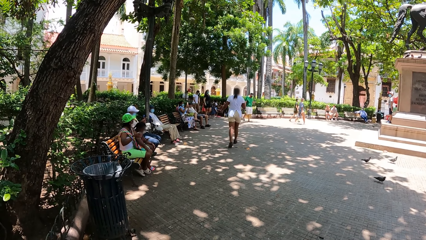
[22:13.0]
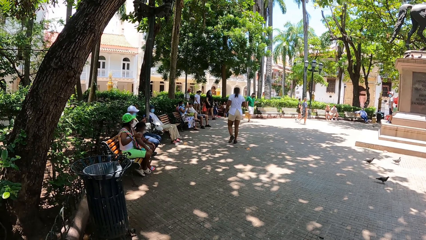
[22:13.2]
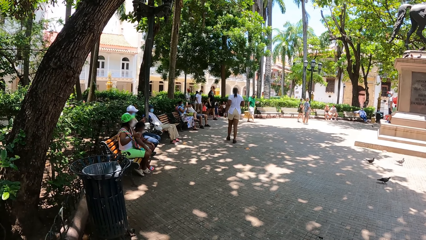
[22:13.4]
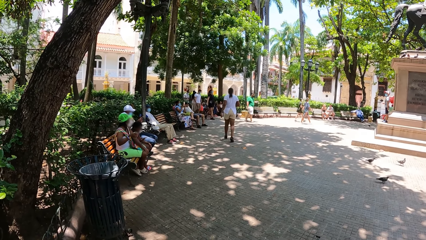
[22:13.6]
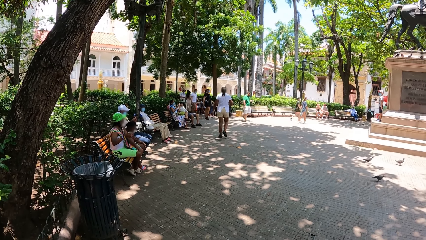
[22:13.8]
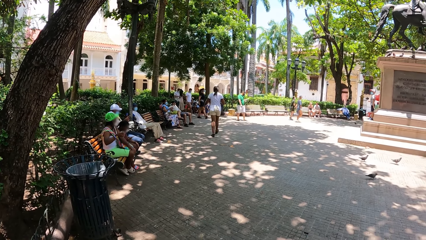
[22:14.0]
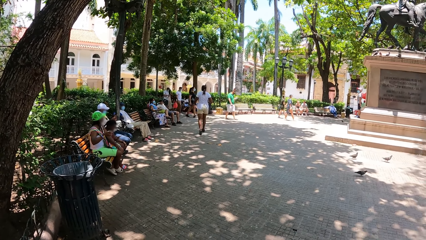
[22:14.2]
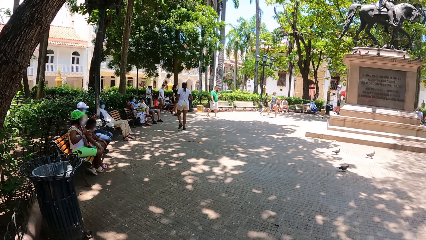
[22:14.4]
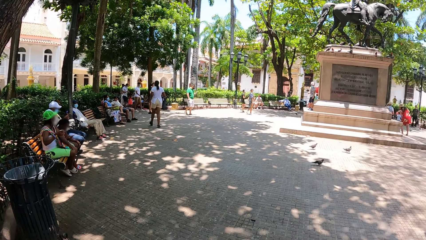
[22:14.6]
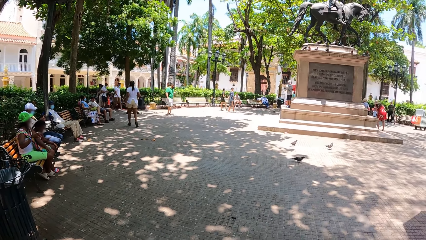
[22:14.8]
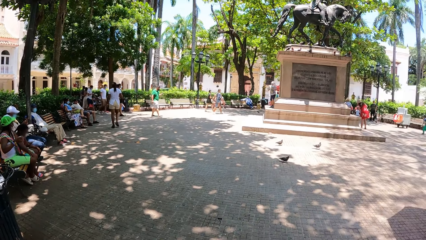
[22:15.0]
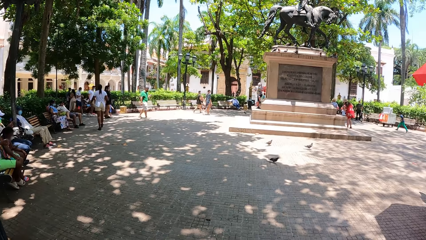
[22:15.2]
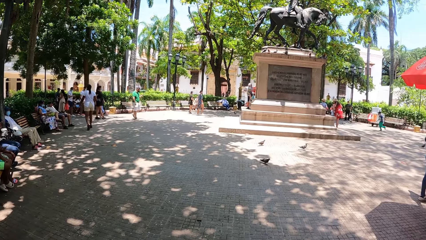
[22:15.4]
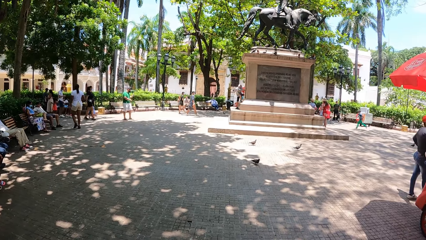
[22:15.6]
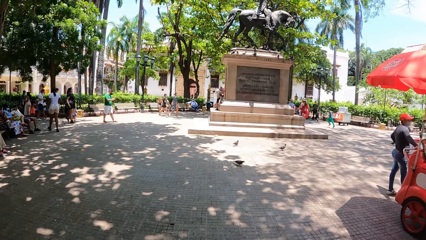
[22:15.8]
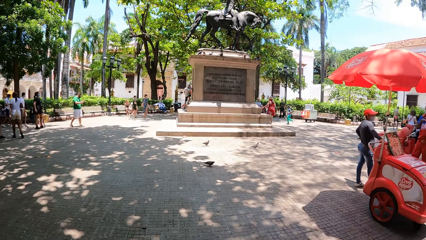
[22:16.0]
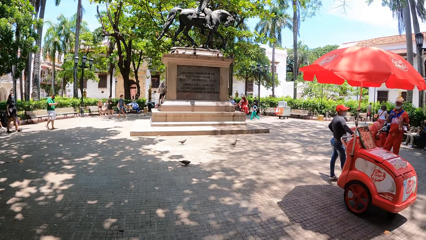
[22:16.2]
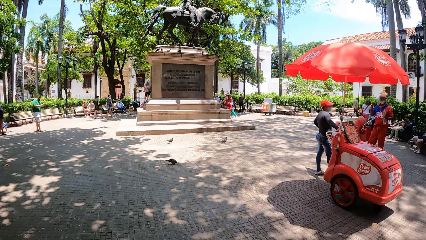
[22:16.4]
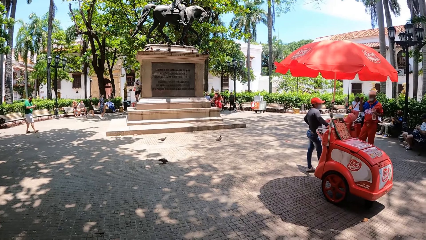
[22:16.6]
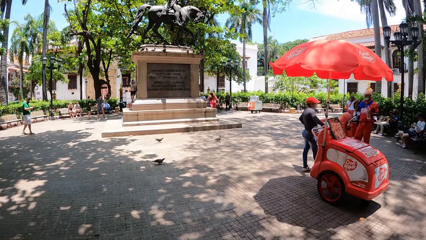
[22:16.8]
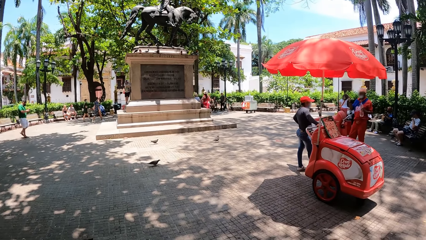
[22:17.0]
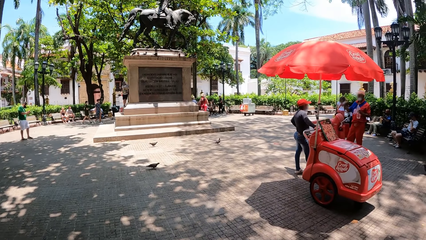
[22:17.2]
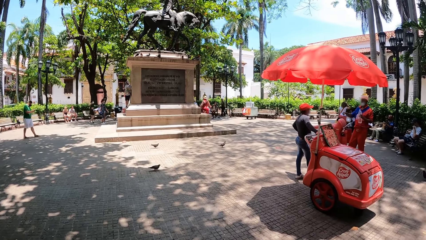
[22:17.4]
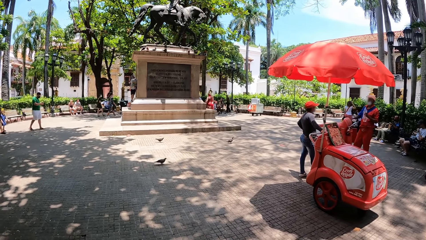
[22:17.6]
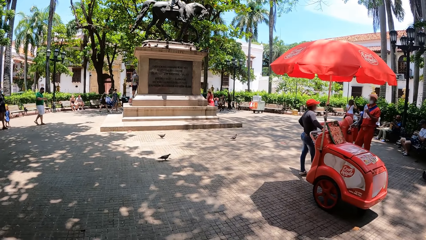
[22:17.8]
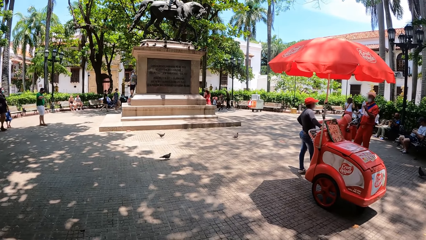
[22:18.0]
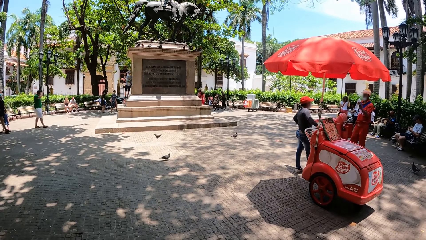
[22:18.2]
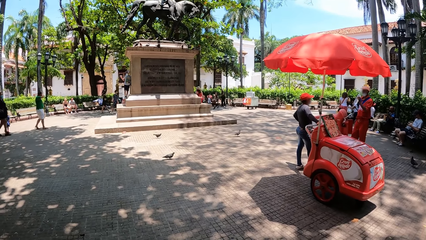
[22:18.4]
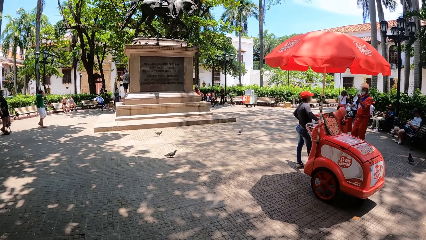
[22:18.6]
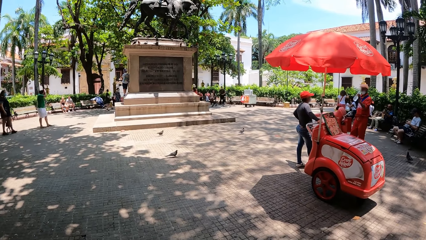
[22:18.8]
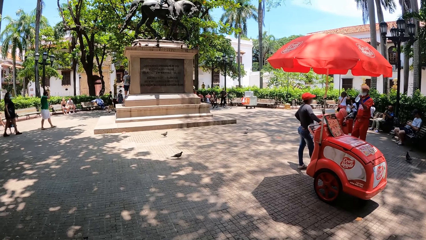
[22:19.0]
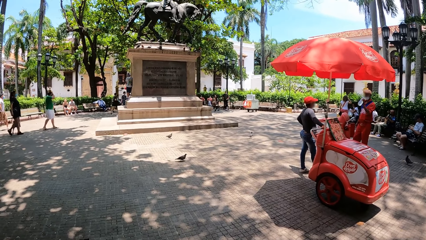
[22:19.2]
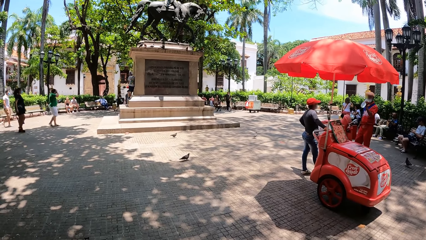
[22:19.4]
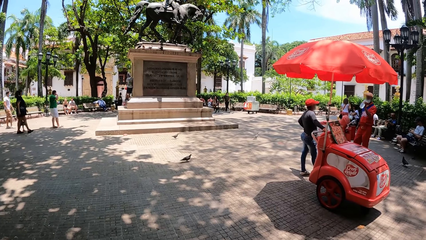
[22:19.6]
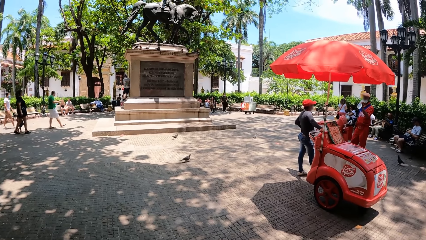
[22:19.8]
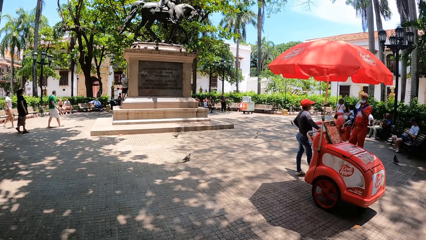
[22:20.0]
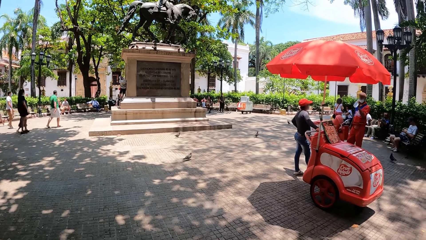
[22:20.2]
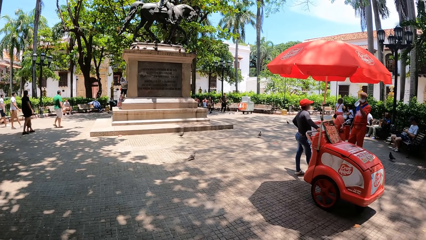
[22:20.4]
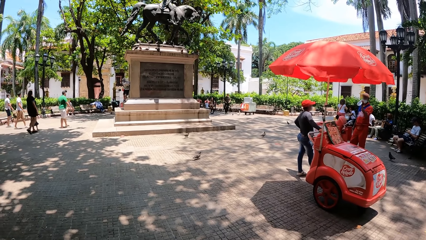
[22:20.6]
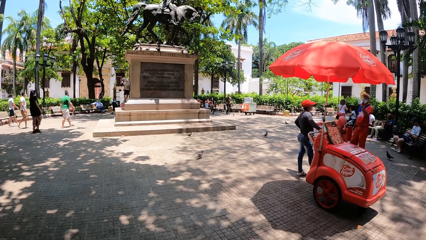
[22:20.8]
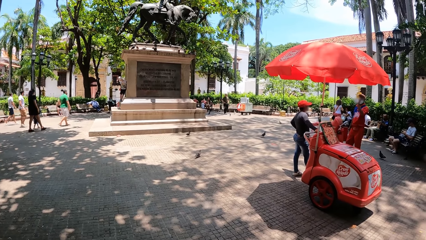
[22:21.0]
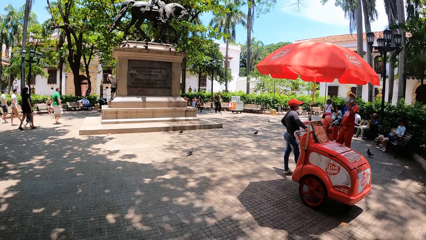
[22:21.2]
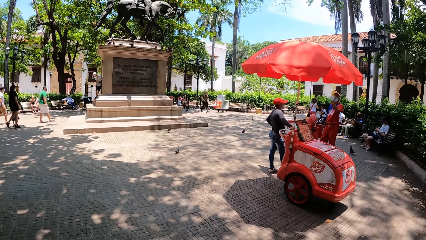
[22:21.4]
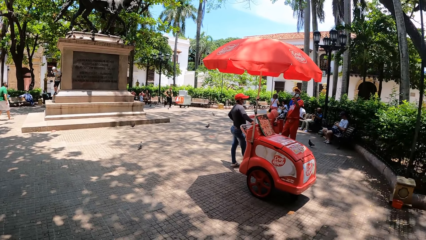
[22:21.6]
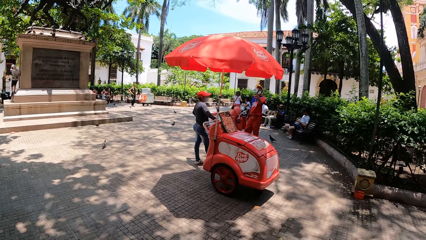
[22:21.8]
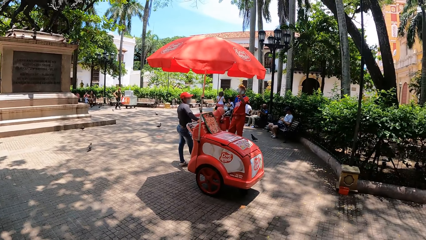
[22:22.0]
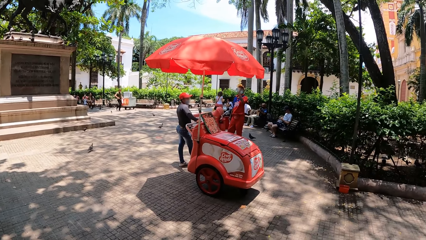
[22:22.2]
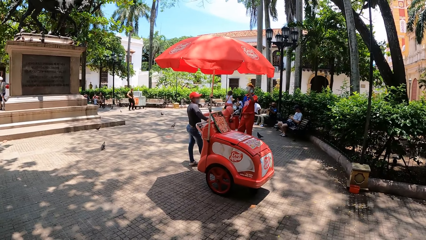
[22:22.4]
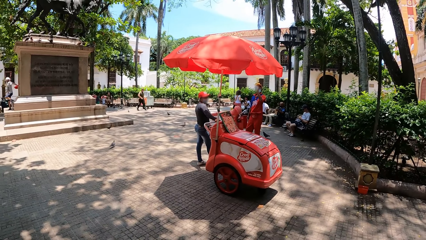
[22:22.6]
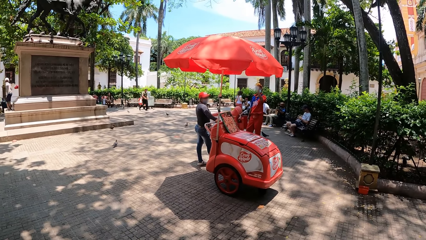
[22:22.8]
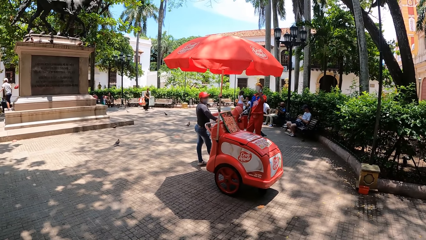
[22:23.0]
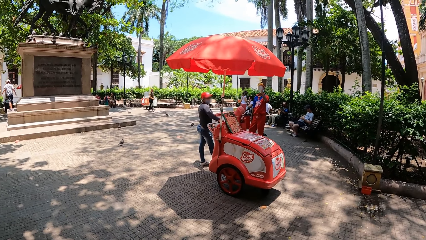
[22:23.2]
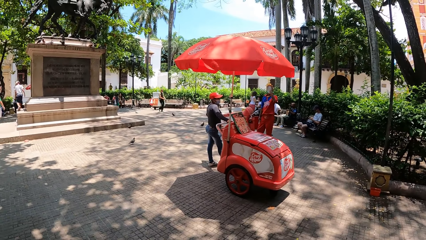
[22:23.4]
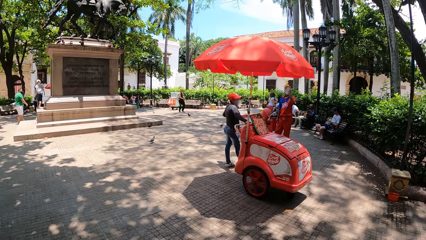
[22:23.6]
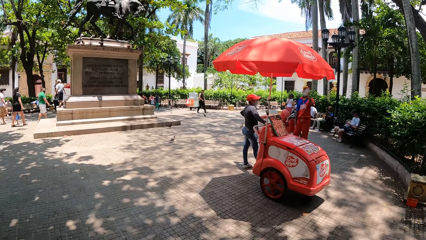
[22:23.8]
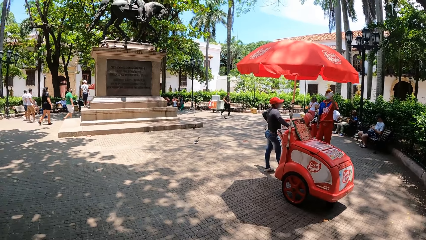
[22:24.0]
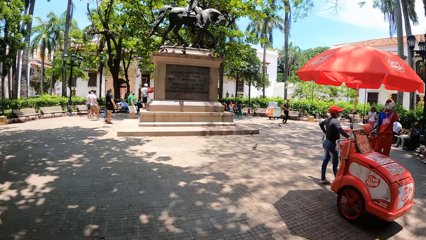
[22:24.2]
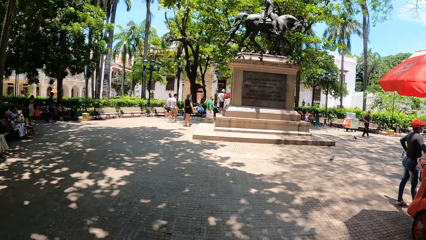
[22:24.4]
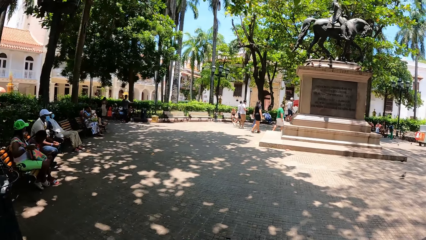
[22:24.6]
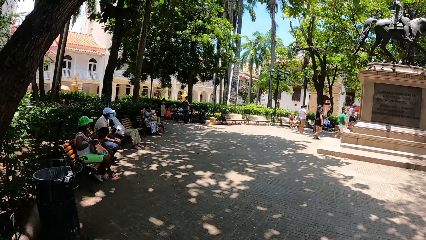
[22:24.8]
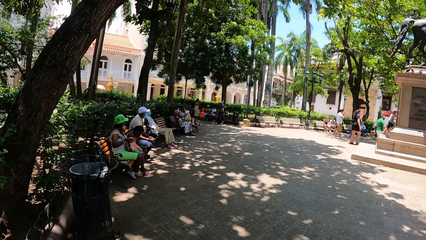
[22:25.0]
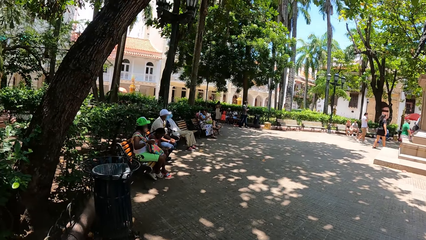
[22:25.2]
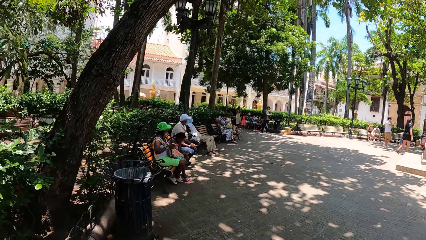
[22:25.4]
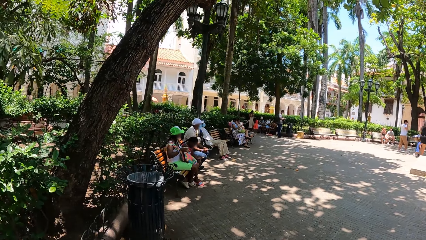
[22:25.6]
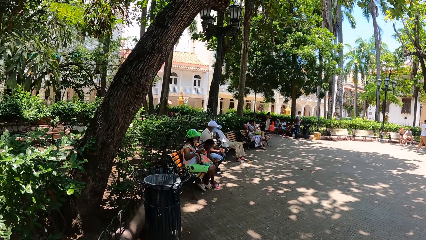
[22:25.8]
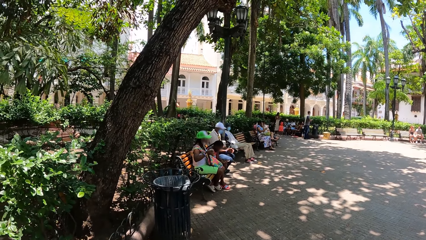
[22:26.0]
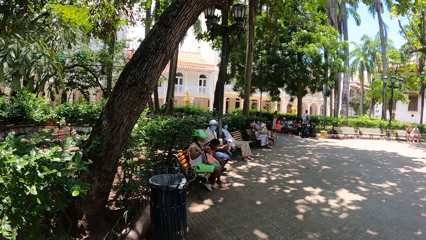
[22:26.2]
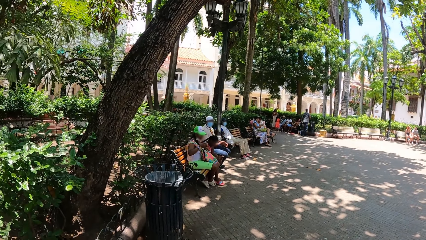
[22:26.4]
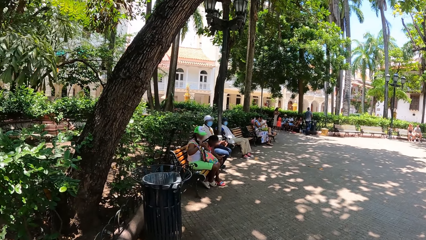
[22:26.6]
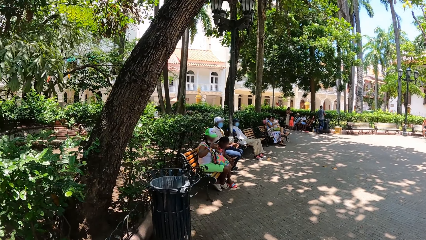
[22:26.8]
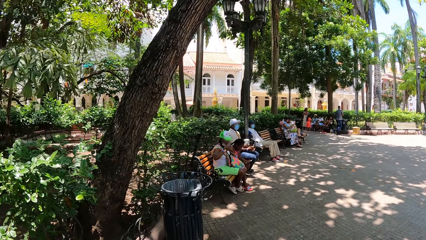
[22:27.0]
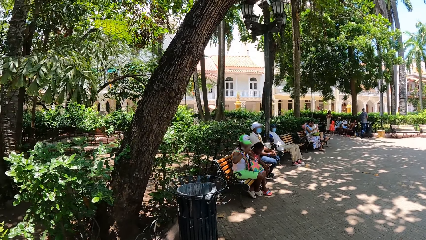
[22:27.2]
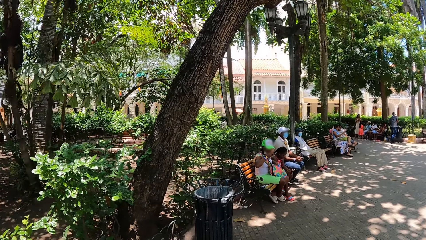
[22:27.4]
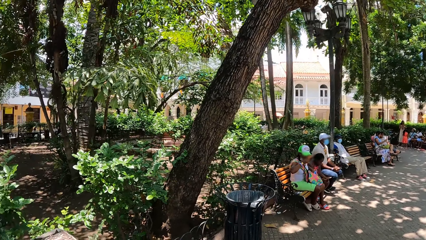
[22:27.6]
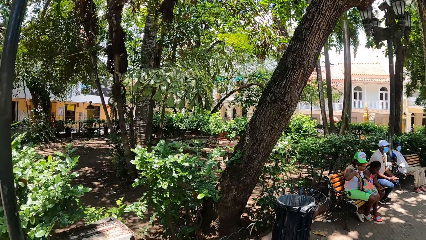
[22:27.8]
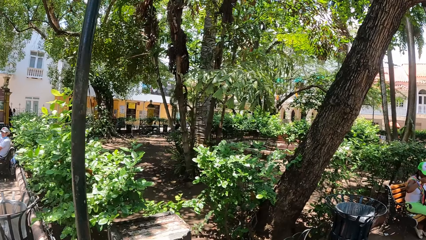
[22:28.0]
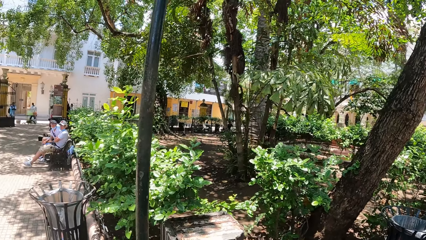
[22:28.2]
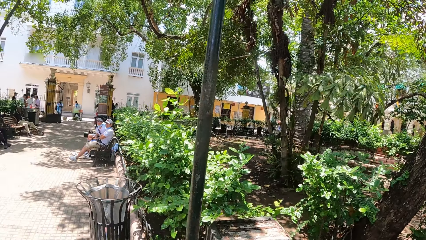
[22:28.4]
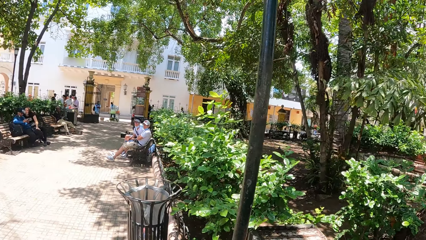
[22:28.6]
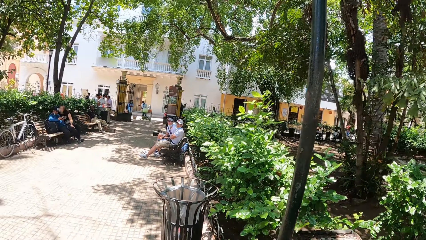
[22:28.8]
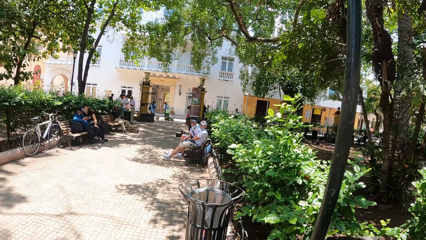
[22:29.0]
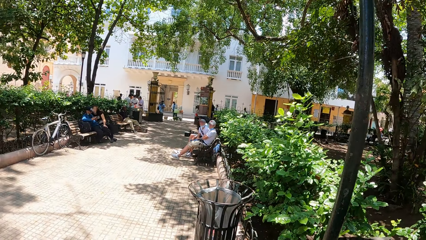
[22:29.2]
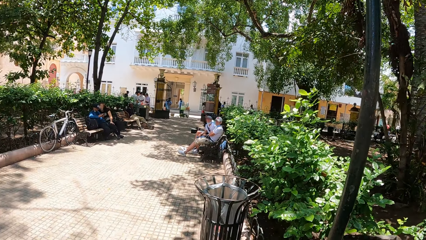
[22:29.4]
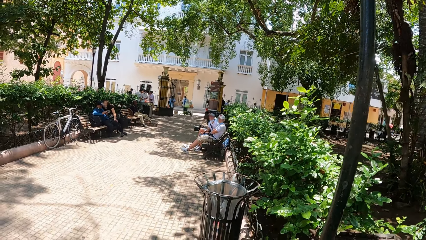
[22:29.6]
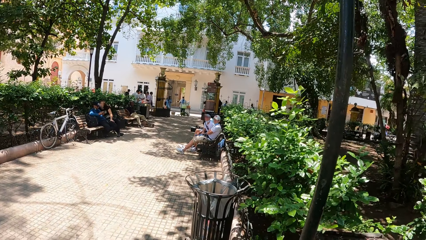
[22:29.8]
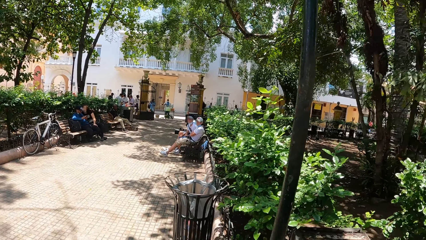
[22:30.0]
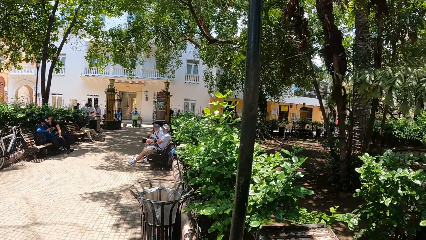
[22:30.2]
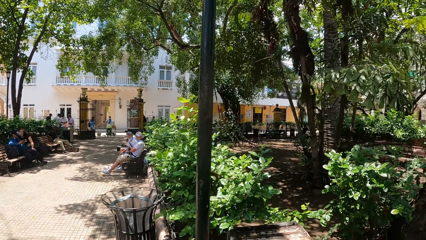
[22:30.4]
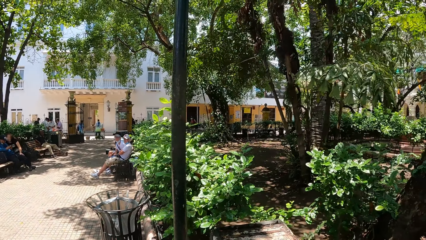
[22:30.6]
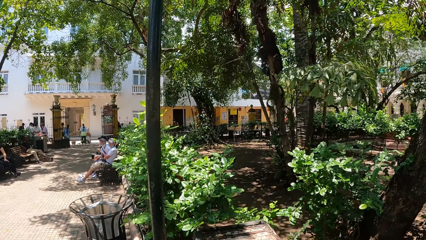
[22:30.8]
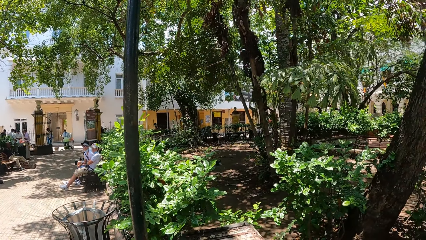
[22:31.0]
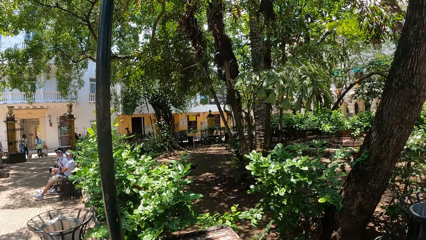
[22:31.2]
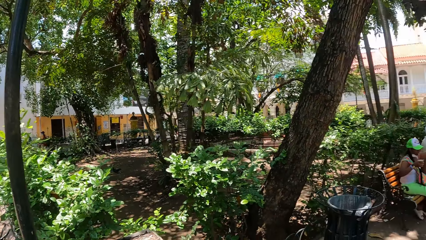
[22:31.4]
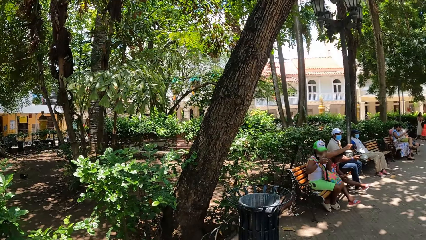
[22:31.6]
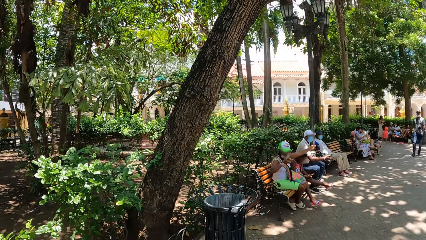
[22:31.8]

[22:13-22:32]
A person takes water. The camera wearer looks around. The person pushes a trolley.
